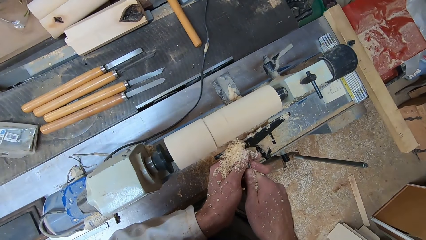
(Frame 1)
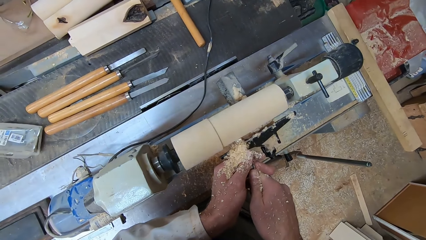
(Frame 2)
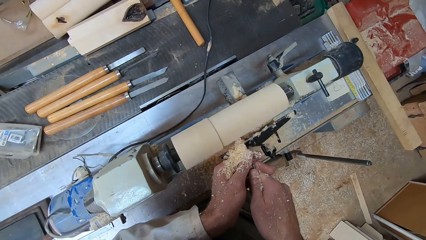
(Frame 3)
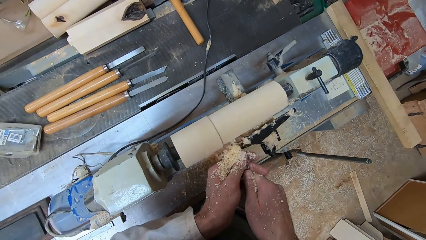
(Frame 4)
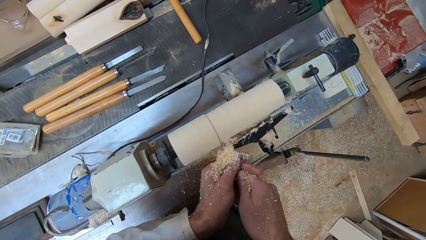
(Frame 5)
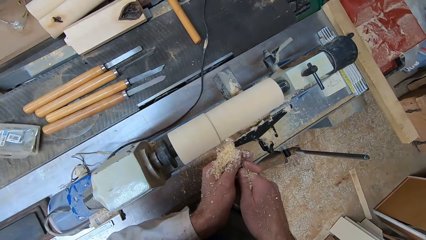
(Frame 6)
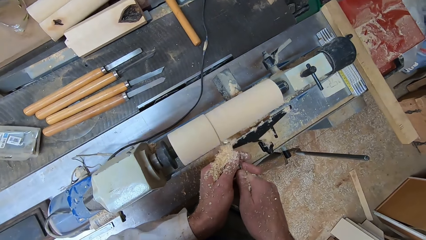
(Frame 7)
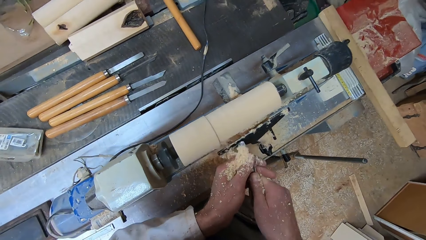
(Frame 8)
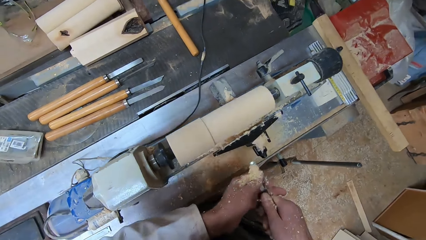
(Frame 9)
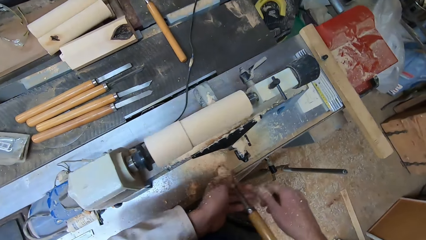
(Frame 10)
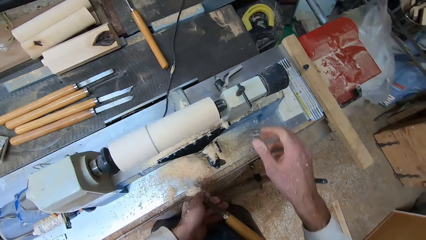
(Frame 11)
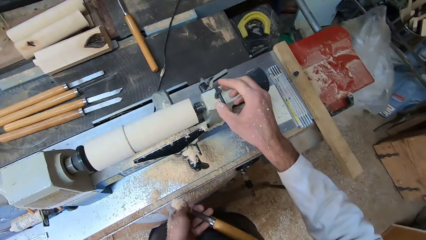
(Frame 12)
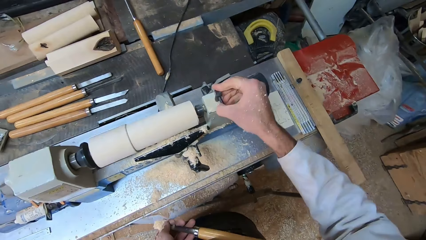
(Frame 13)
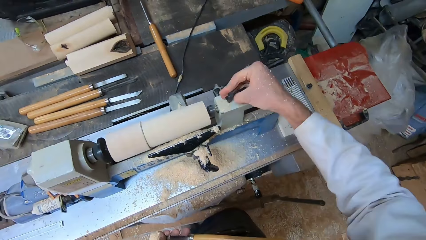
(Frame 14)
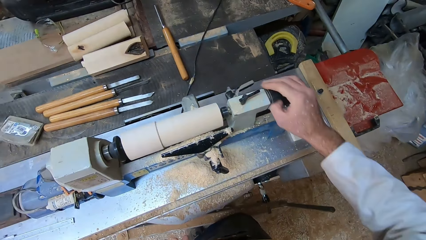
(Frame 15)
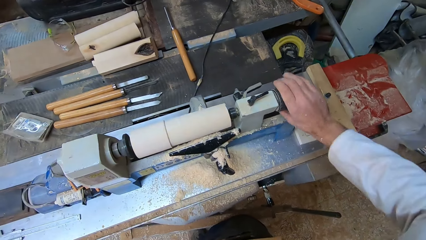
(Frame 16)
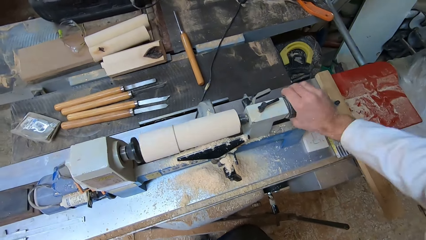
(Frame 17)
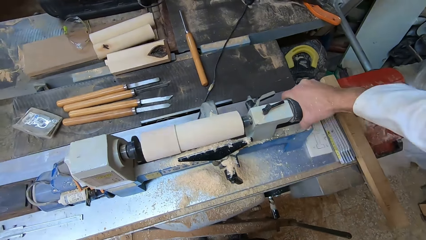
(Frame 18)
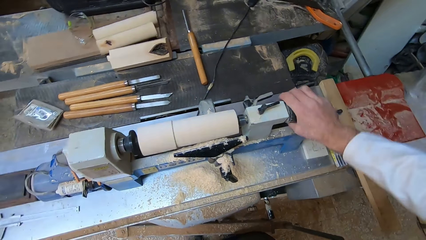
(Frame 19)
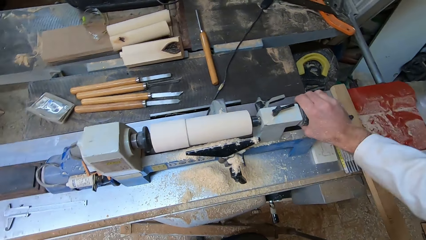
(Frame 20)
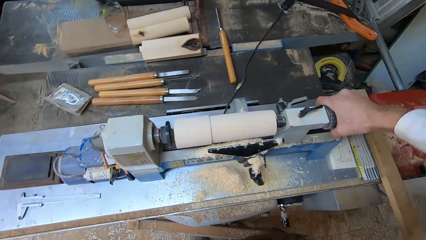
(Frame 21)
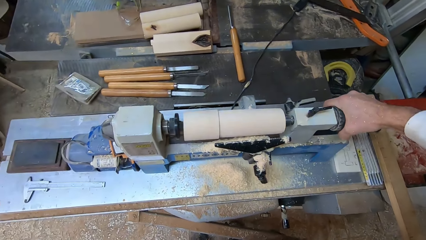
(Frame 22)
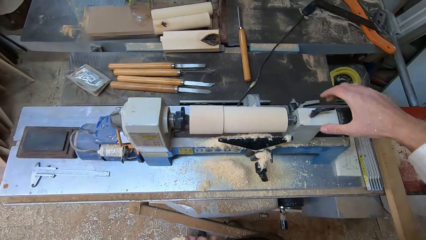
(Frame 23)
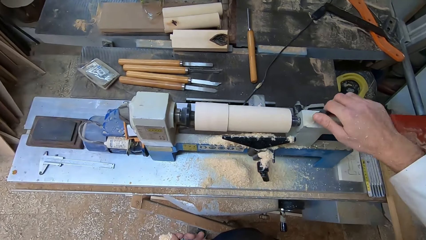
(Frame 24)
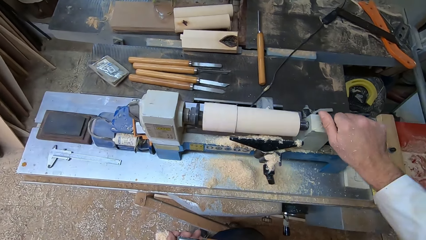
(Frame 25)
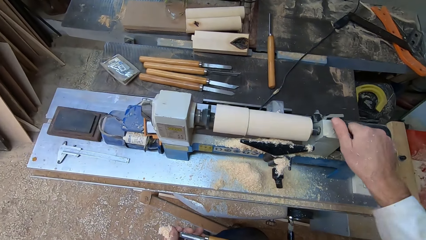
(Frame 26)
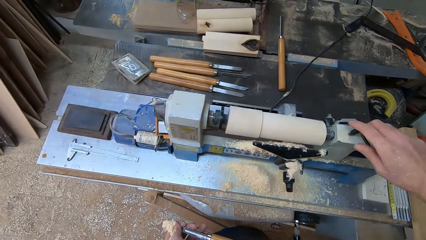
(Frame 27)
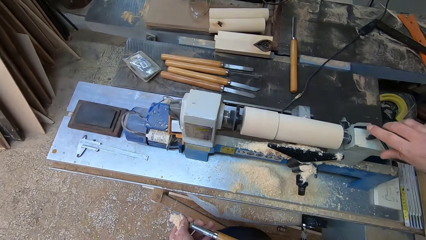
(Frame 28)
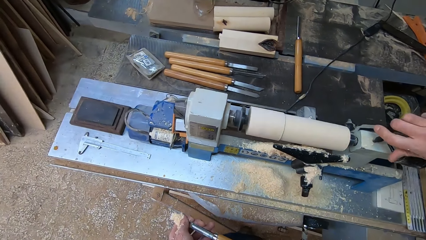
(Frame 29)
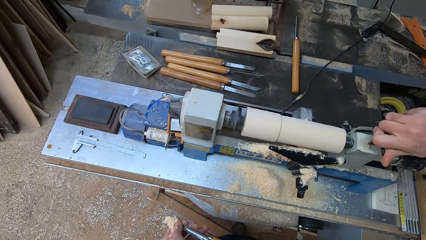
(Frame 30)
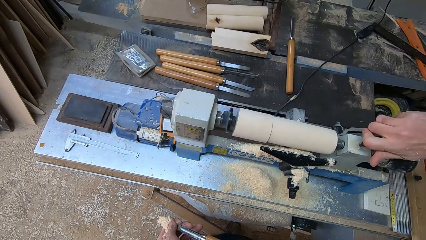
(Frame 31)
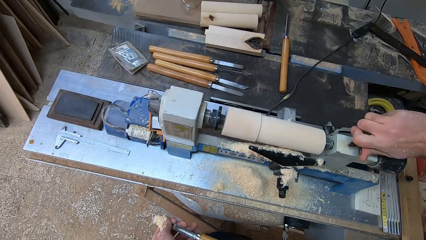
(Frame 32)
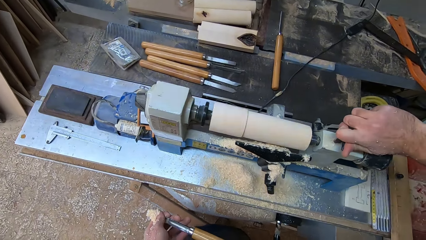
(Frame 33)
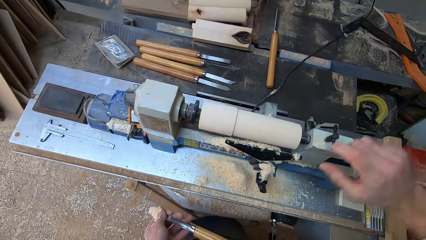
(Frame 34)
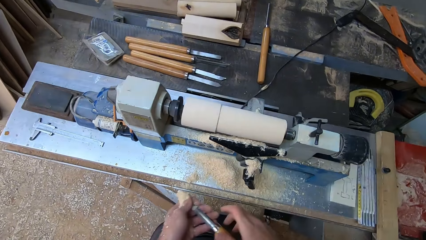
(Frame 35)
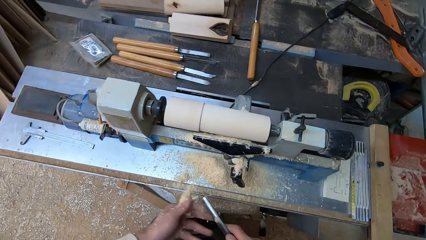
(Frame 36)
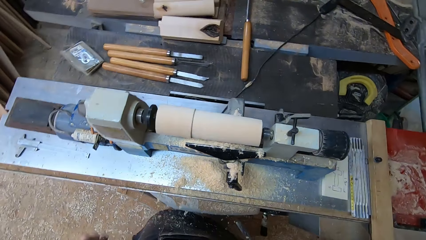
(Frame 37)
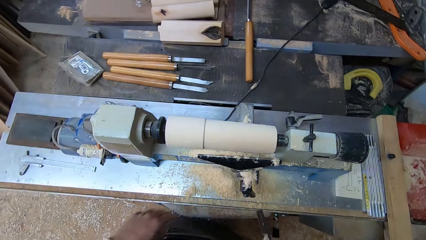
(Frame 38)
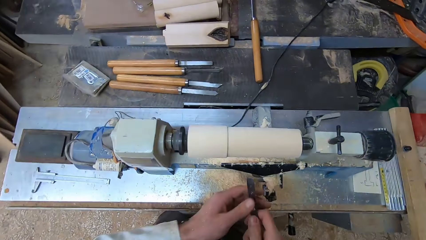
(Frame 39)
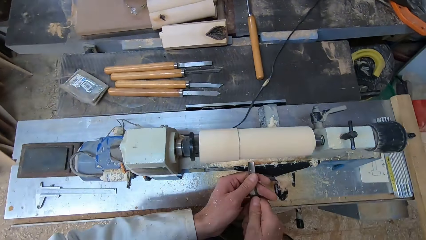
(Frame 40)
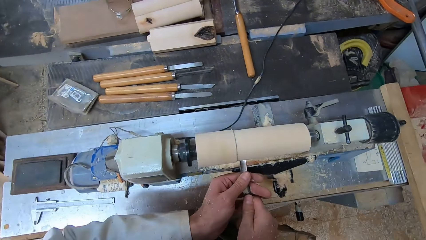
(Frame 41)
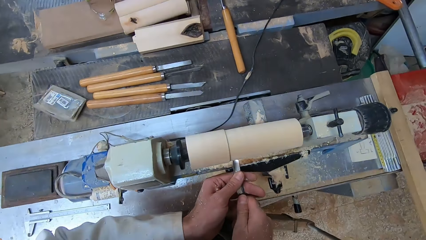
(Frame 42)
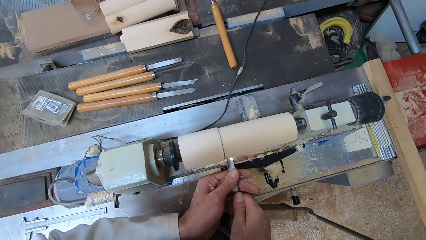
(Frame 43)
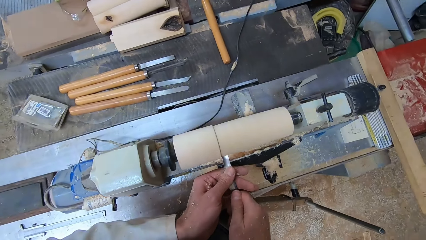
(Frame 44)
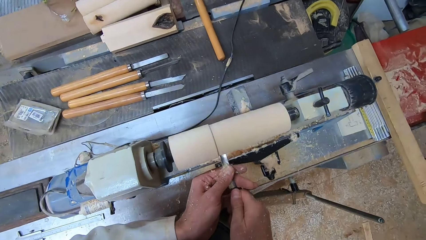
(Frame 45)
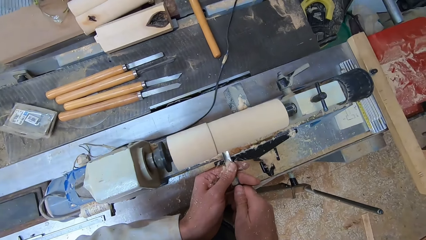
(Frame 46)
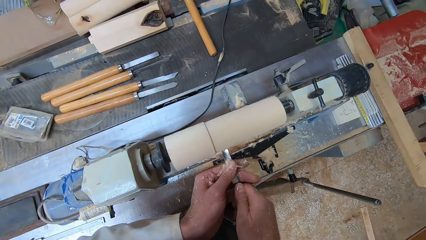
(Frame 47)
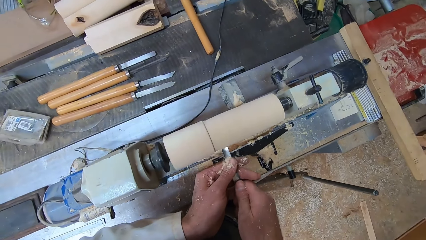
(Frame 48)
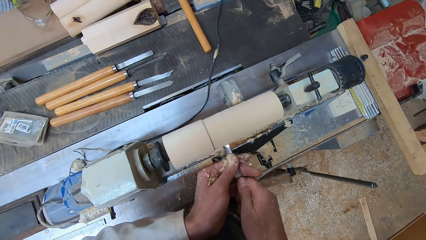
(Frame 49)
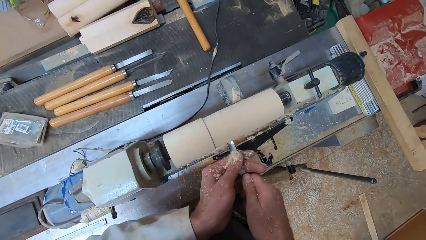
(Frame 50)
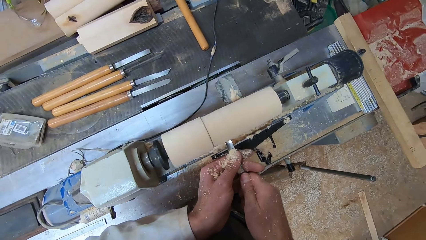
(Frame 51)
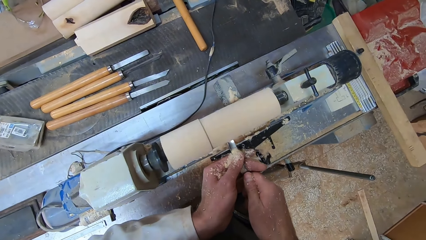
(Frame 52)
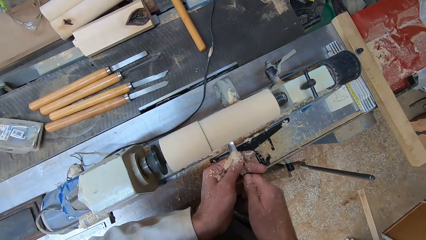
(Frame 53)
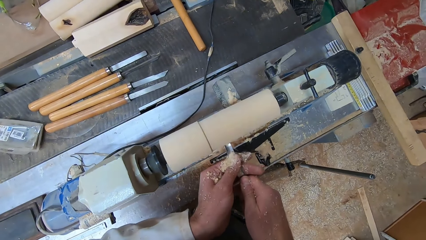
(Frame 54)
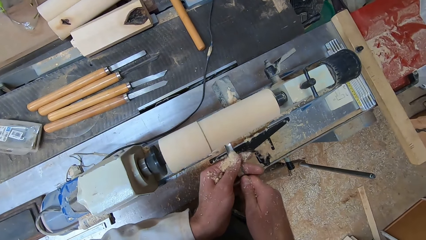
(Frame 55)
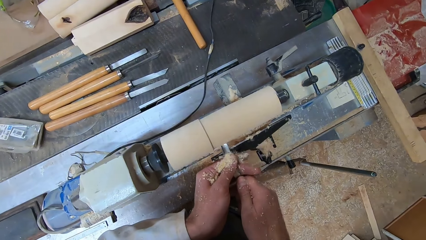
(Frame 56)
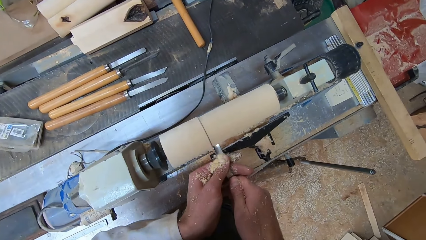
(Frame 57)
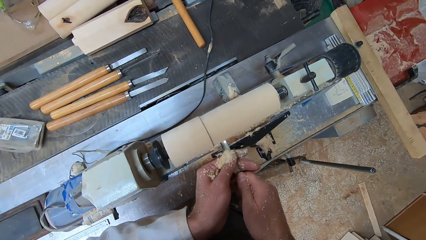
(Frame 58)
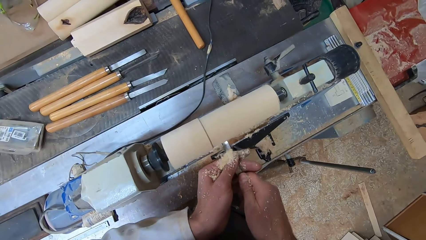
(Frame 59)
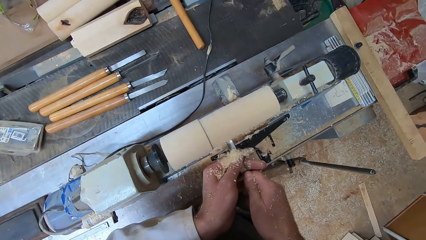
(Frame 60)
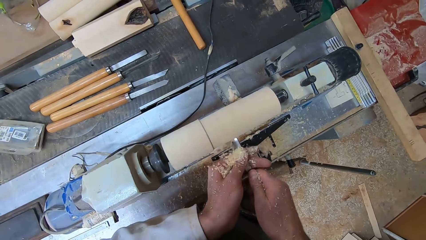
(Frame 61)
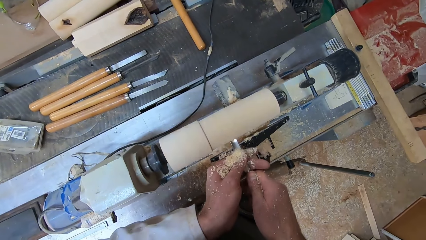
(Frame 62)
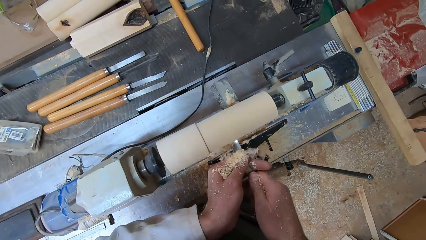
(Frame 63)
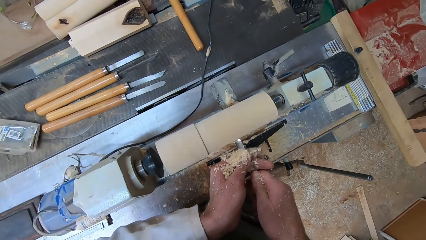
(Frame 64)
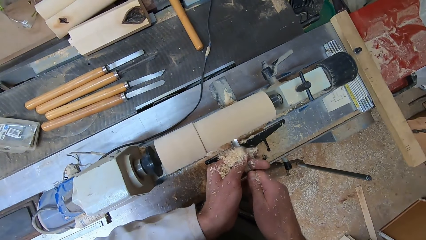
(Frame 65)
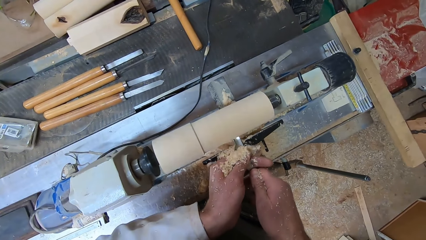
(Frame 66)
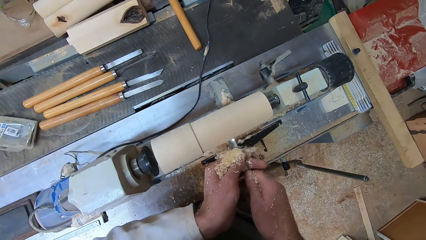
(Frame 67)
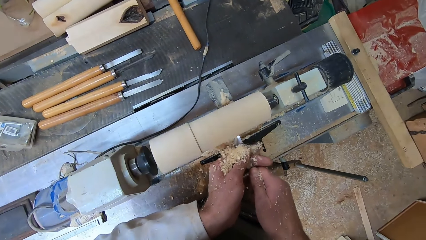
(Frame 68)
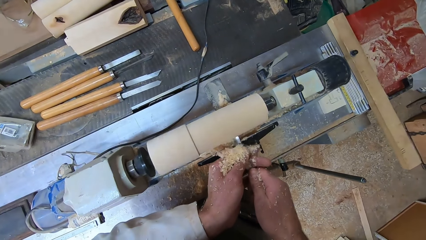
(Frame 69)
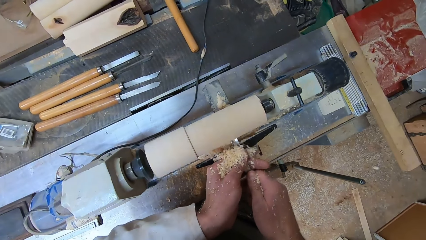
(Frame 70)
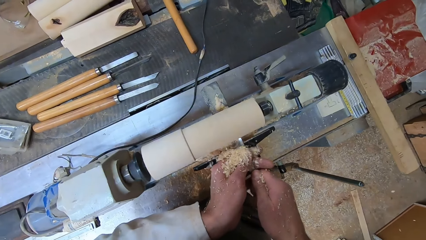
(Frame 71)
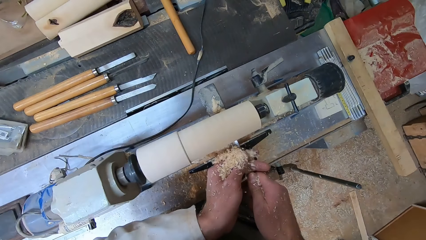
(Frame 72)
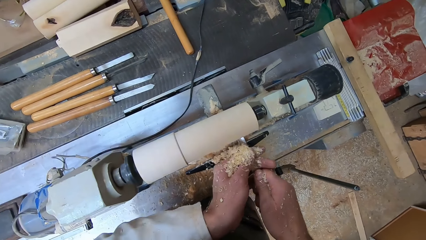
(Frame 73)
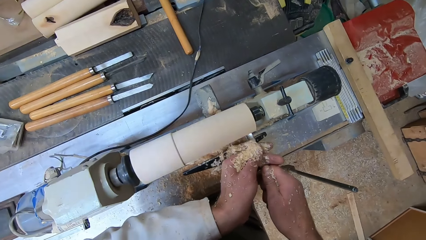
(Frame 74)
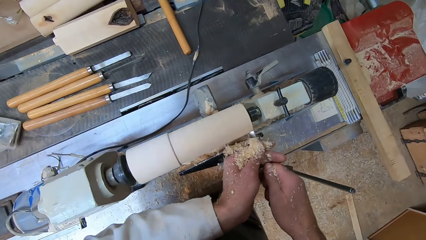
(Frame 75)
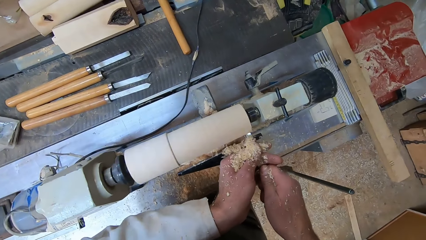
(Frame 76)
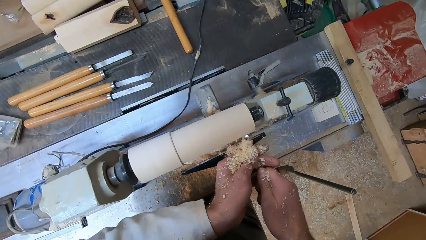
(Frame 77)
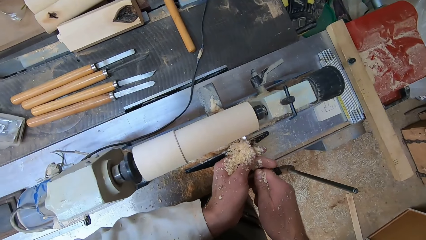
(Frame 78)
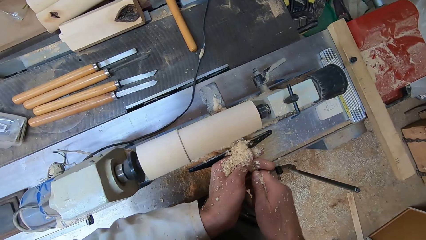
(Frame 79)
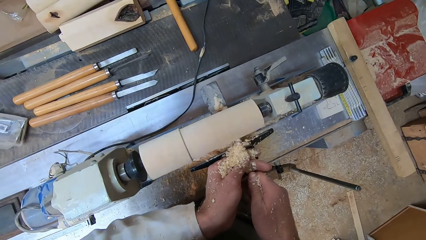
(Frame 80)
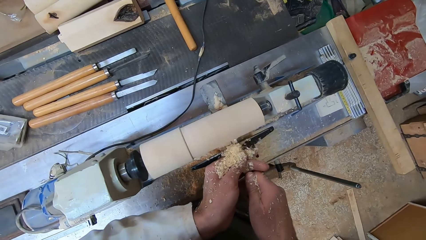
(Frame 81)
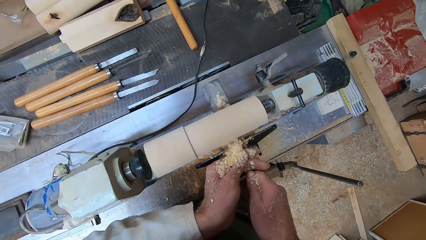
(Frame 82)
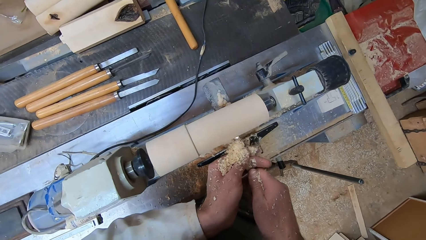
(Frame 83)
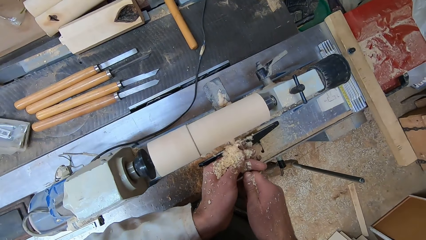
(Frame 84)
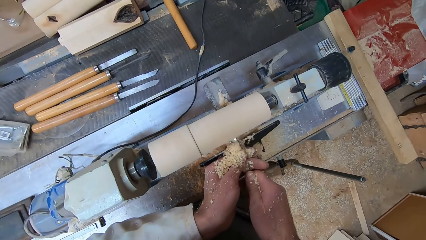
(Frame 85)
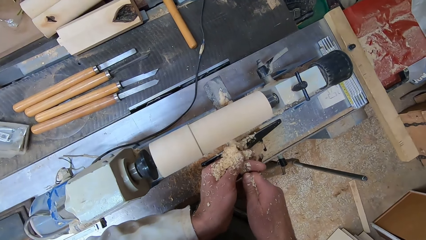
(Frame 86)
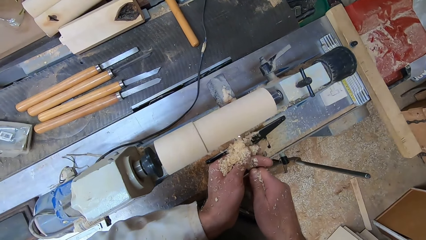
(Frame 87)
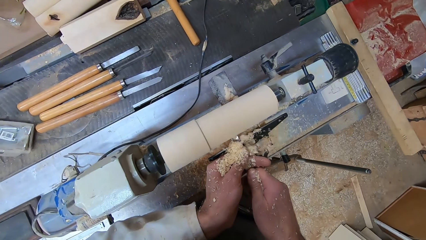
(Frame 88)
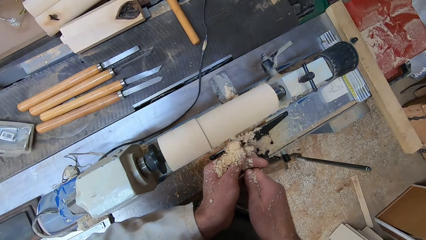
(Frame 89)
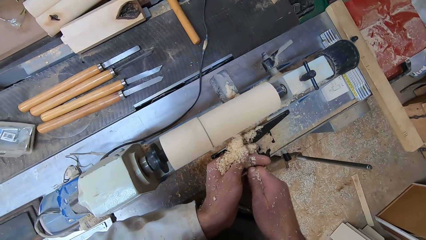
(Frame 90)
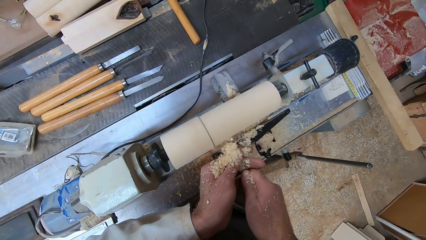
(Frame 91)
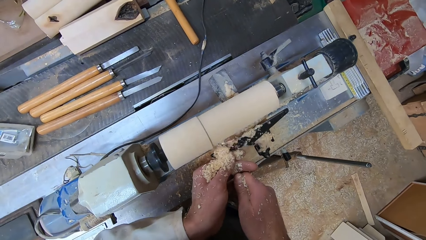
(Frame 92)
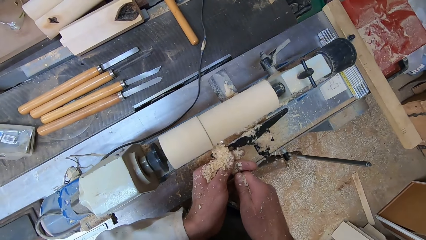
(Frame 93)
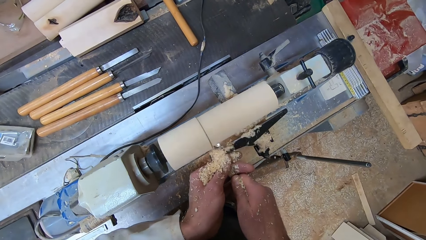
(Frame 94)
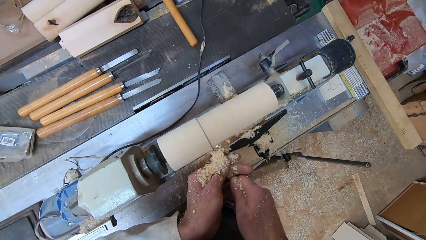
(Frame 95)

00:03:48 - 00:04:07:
The camera wearer holds the second gouge in his left hand. He adjusts the lever of the round wood making machine with his right hand. He holds the second gouge in both hands. He shaves the round wood in the round wood making machine with the second gouge in both hands.
